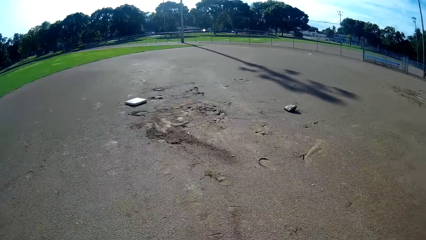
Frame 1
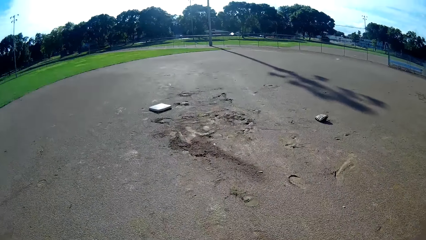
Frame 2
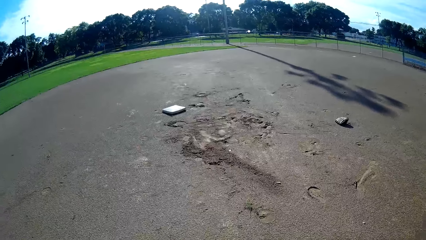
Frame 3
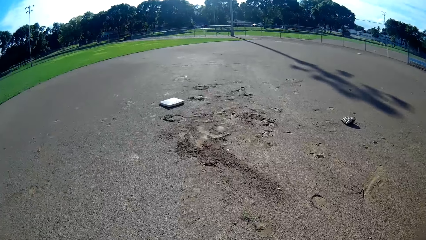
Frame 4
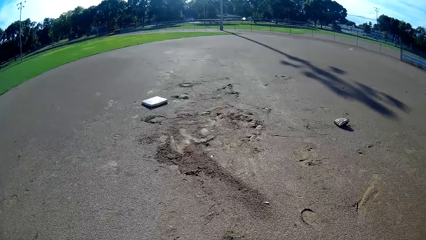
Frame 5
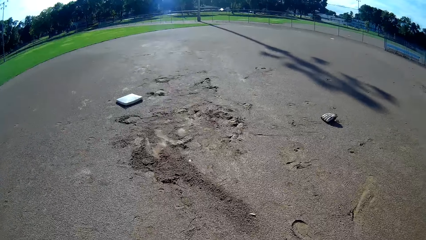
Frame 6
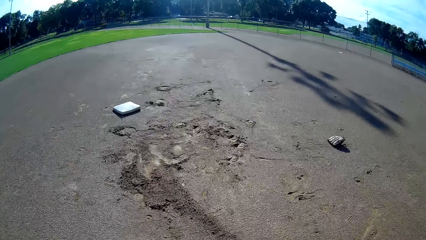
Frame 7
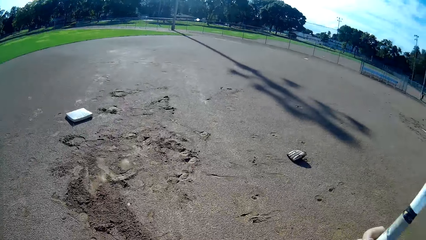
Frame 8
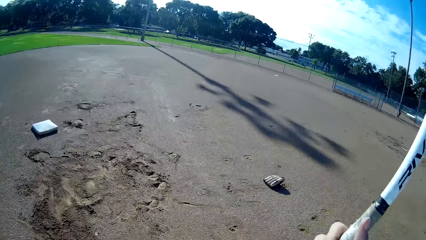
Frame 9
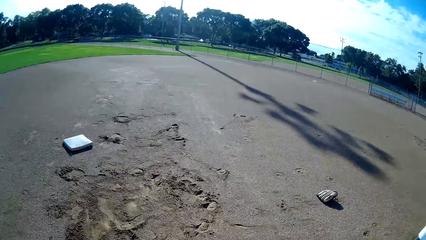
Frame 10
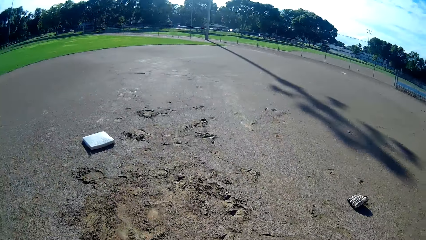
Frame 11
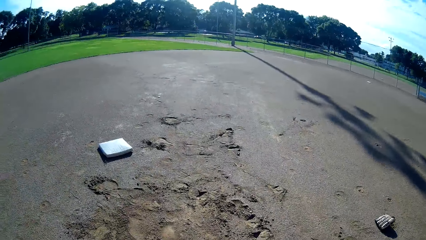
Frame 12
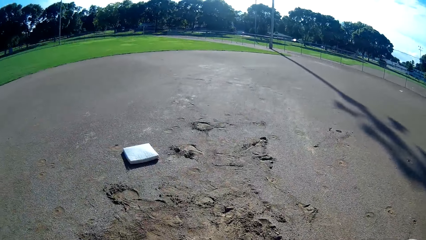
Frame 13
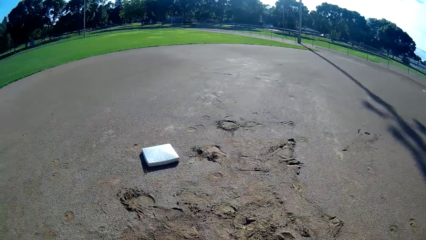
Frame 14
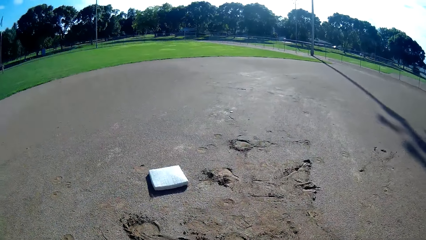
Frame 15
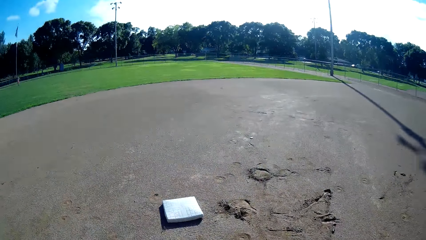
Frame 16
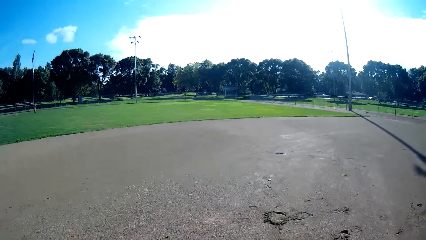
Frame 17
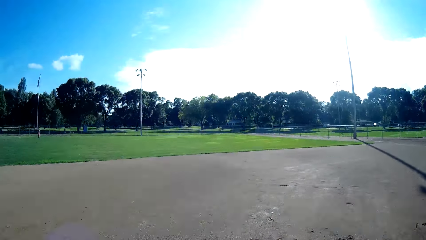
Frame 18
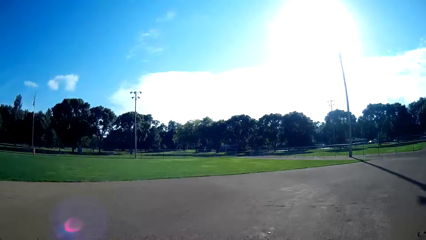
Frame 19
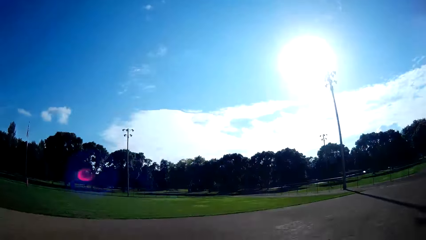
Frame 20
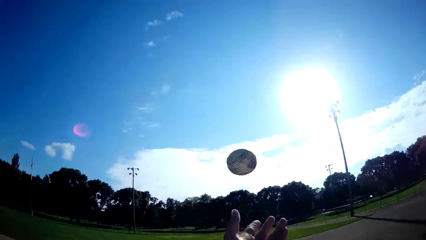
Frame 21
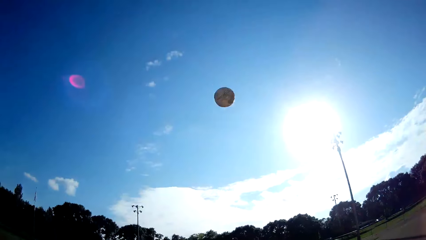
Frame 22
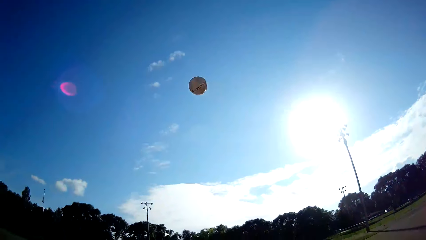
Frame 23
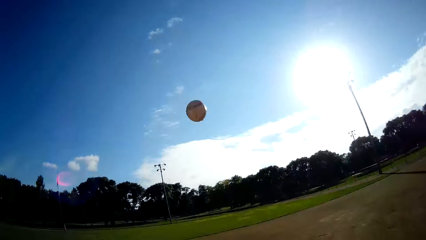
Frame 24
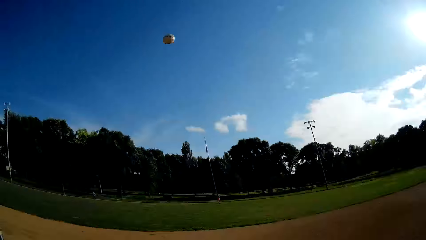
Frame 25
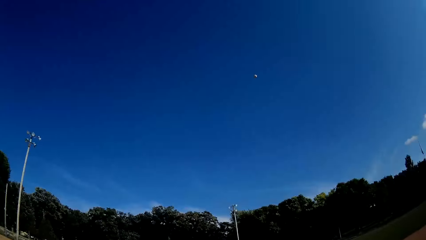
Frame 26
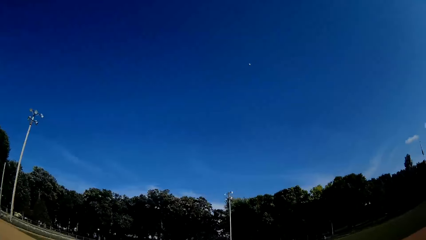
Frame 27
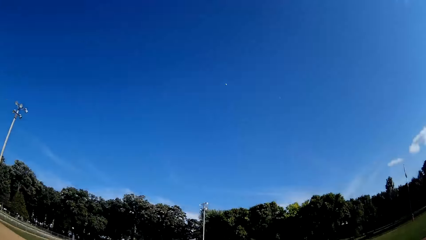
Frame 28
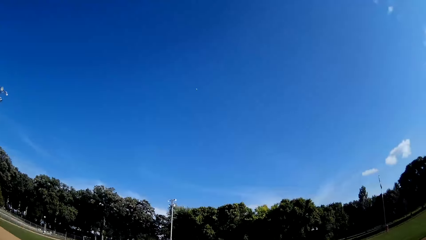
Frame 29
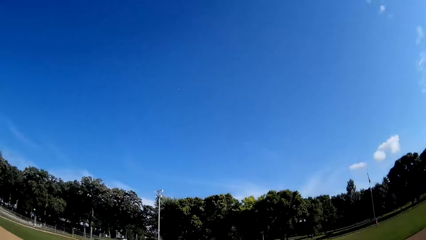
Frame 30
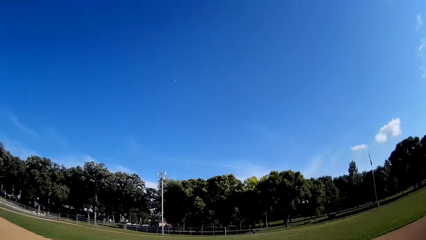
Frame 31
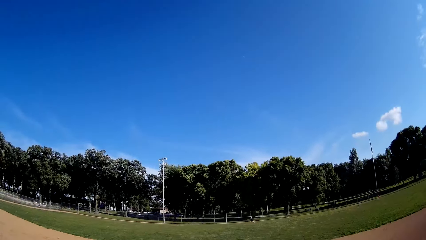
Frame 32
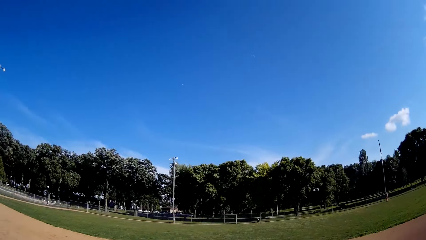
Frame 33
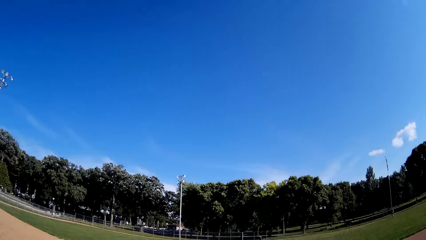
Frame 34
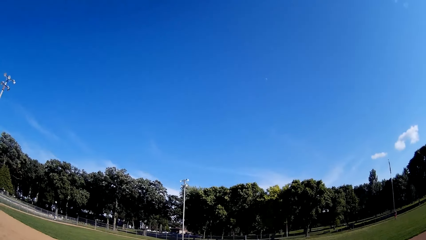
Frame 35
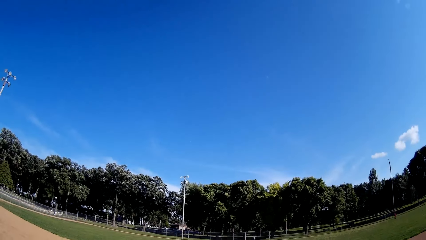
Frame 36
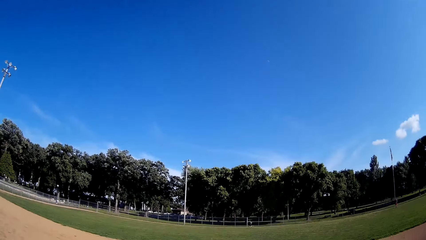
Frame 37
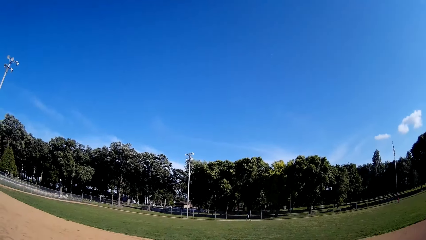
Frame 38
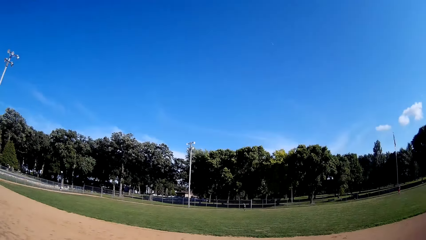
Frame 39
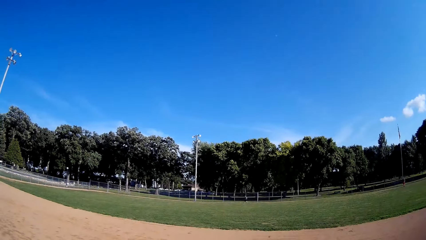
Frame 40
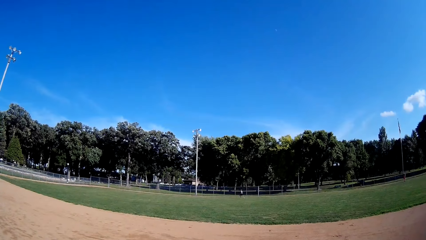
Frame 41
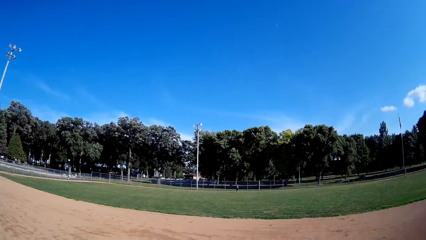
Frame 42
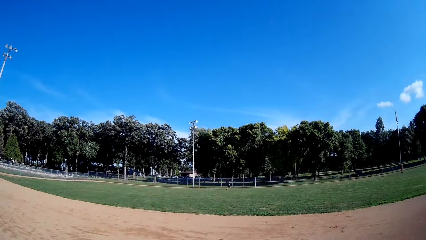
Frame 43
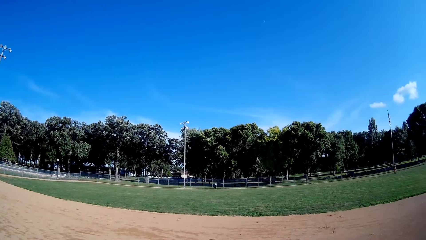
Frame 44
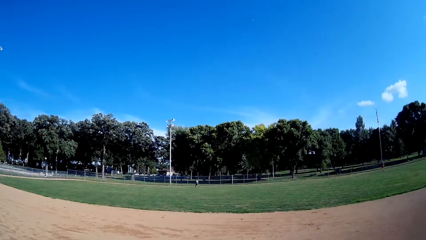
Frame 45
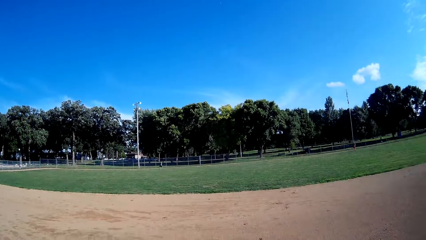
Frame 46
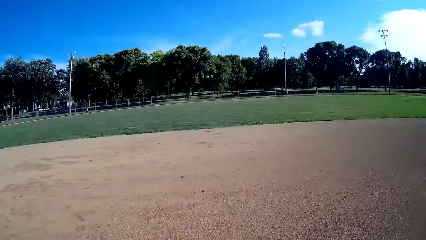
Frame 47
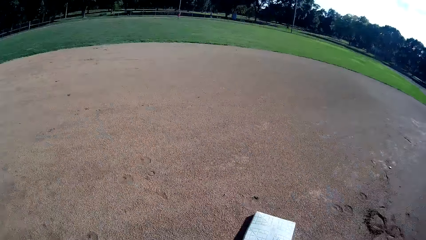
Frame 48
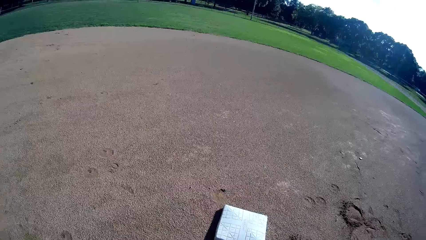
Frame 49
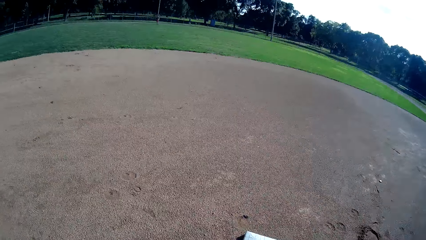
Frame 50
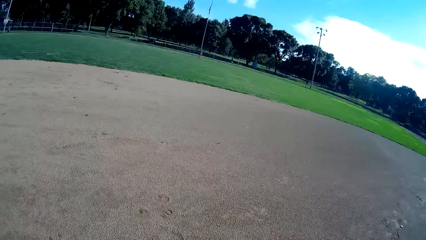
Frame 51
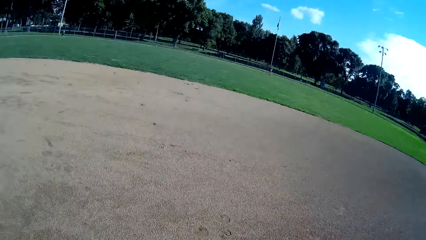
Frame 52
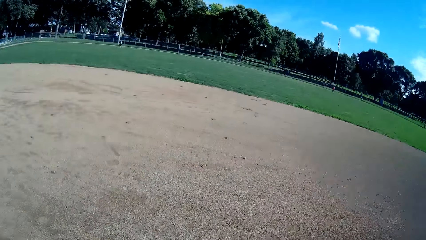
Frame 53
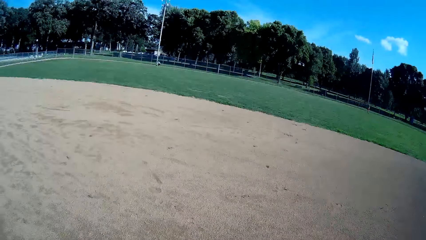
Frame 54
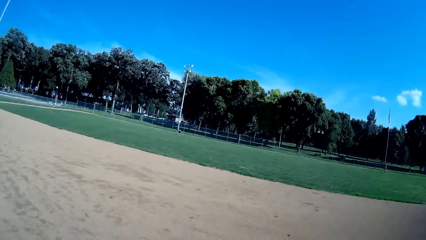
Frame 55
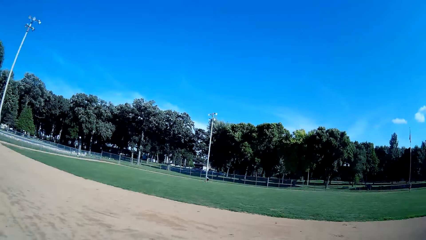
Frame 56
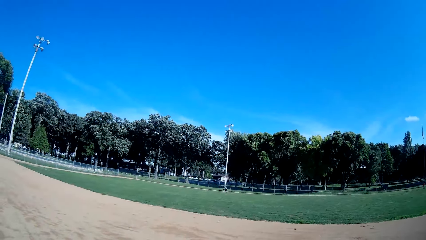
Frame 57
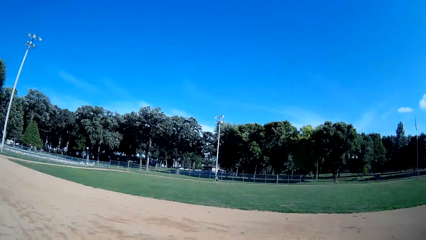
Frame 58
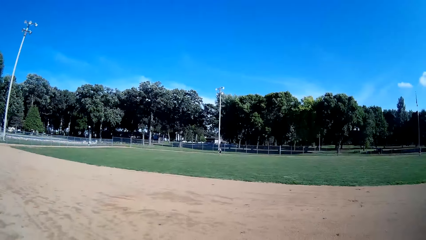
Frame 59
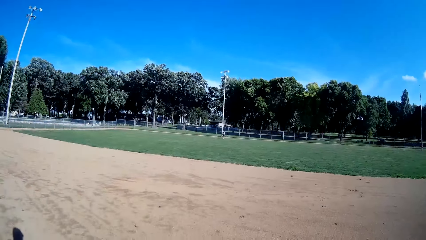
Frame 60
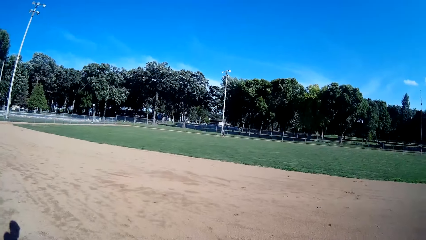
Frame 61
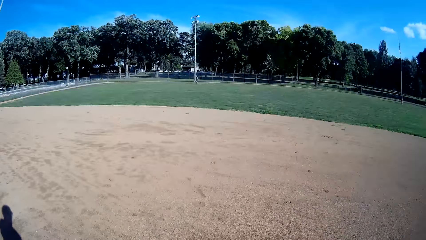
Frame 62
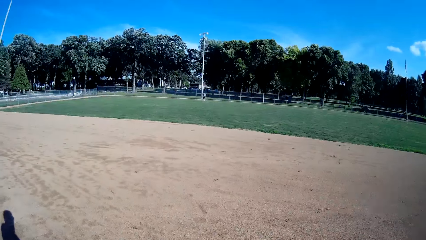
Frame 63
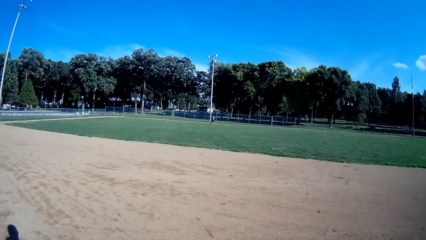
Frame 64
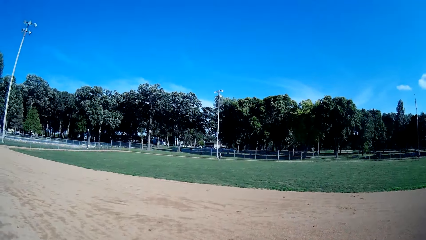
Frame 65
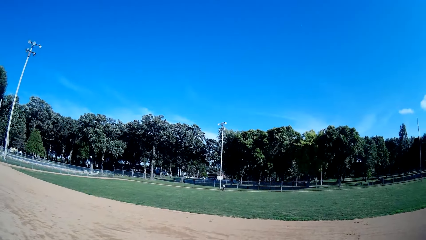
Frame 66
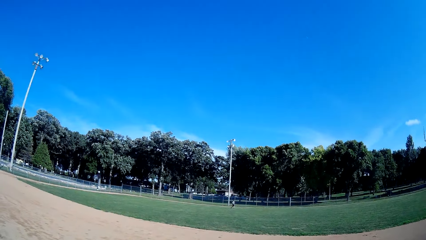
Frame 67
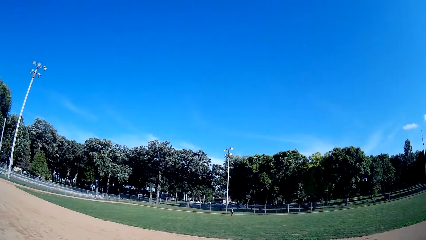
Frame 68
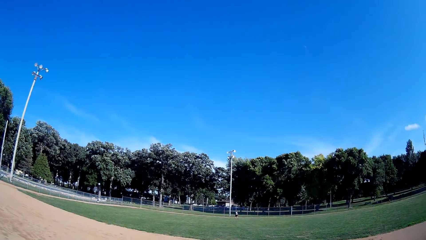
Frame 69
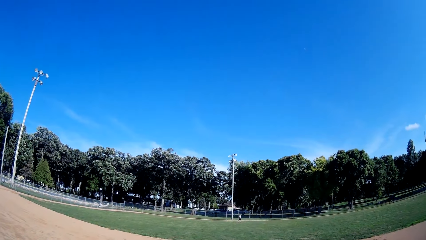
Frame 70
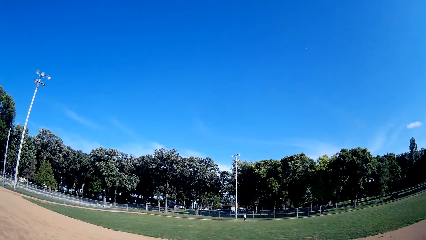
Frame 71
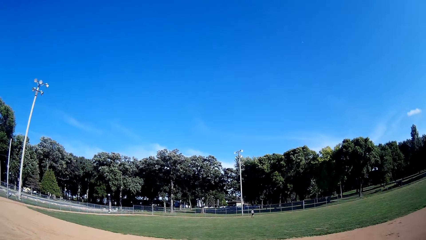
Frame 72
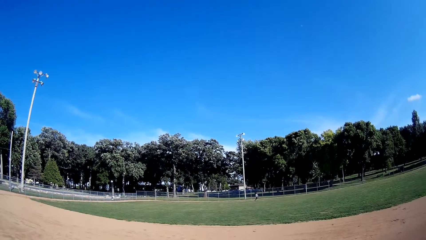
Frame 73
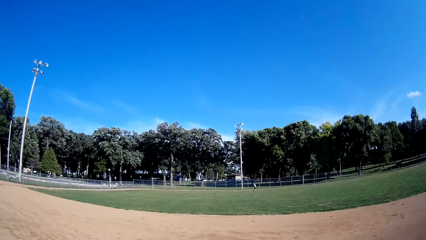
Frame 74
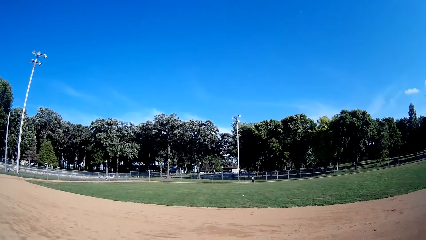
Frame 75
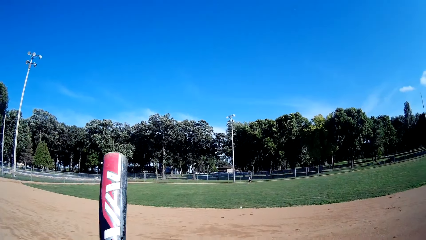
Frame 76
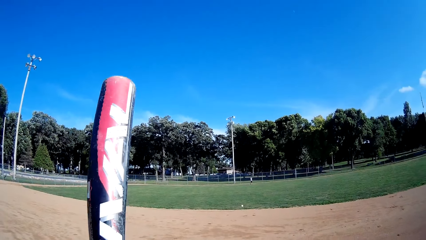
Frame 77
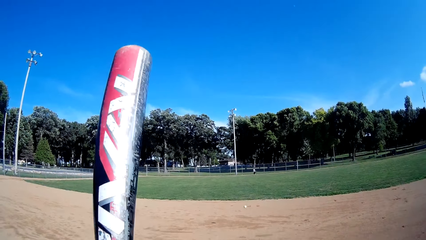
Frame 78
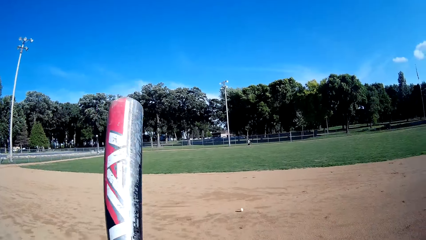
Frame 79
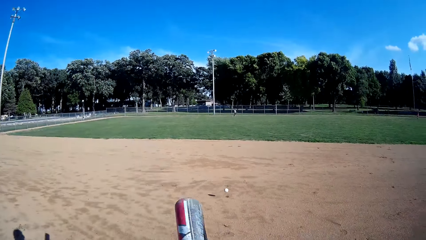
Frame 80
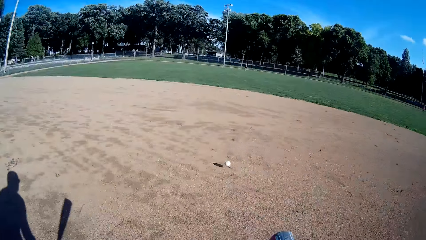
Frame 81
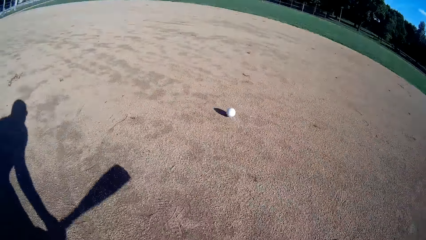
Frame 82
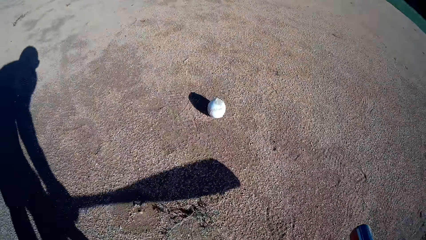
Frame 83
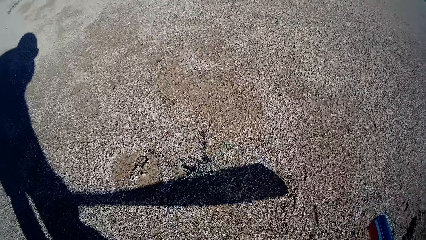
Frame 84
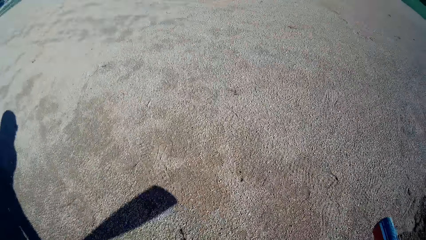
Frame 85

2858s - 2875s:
The camera wearer throws the ball in the air again. They hit the ball with the baseball bat. The man runs towards the ball, picks the ball from the ground and throws the ball towards the camera wearer. The camera wearer picks the ball from the ground.
